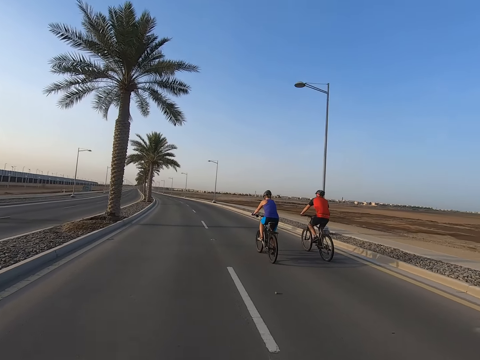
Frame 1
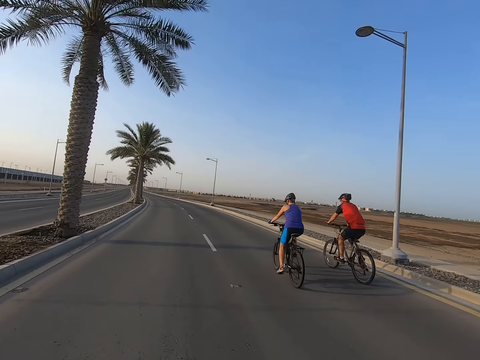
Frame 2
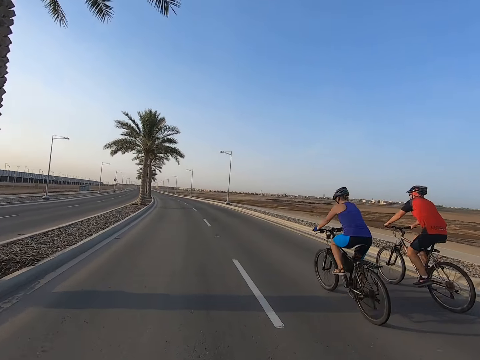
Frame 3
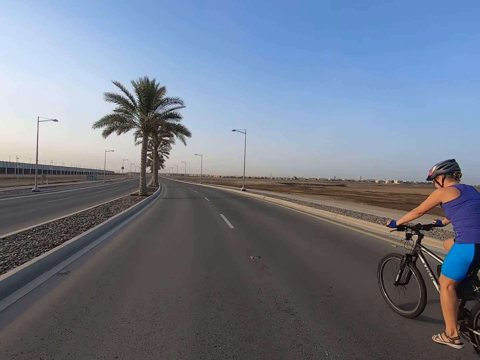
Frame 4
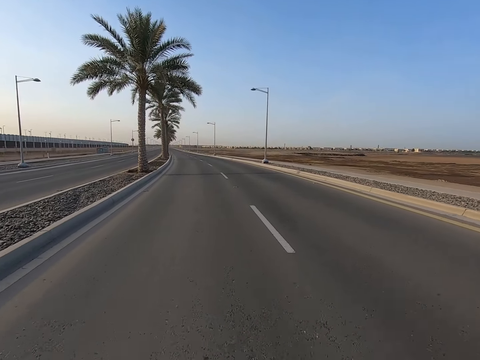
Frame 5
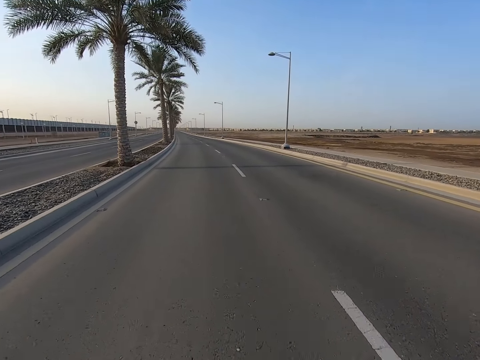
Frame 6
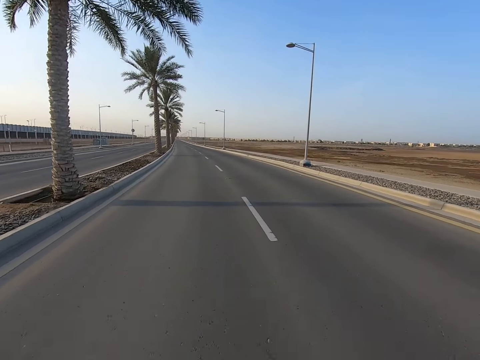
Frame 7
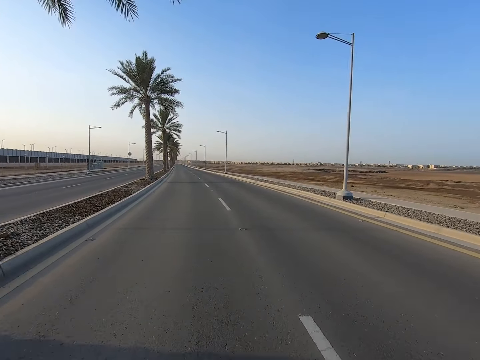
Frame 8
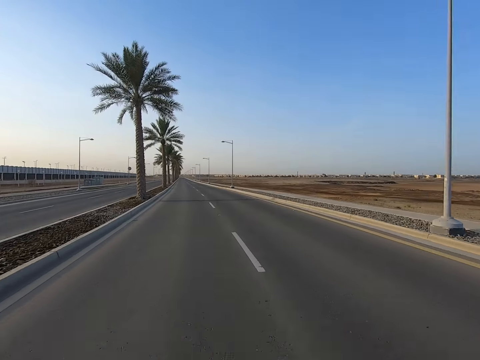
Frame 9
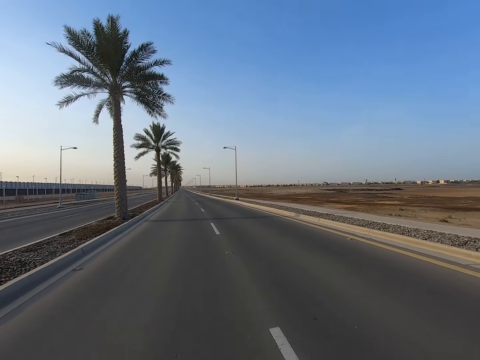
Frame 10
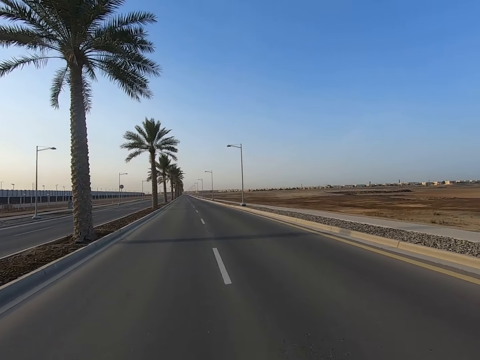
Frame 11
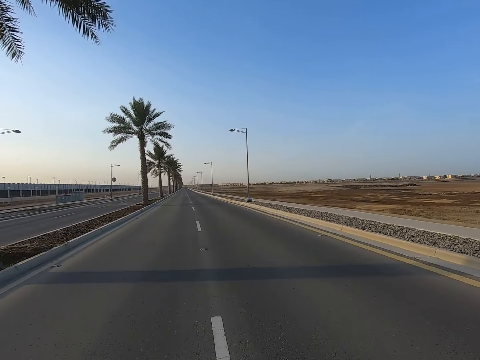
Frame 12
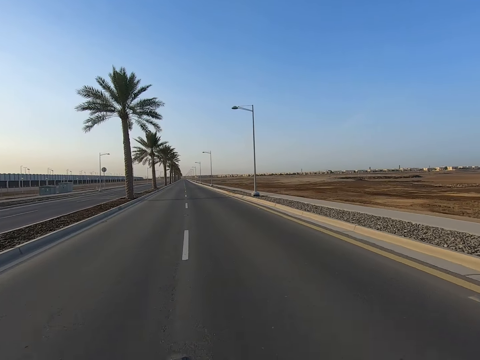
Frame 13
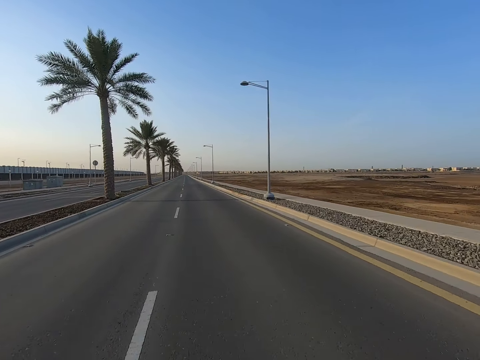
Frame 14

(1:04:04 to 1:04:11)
The camera wearer rides a bicycle on the road and passes other riders on the road.

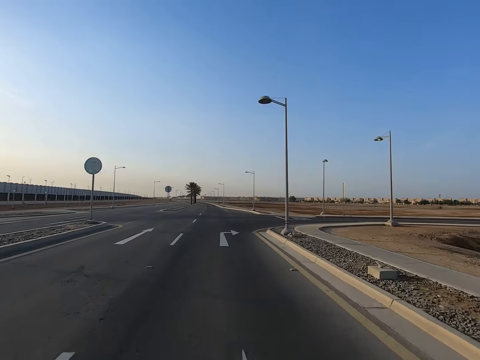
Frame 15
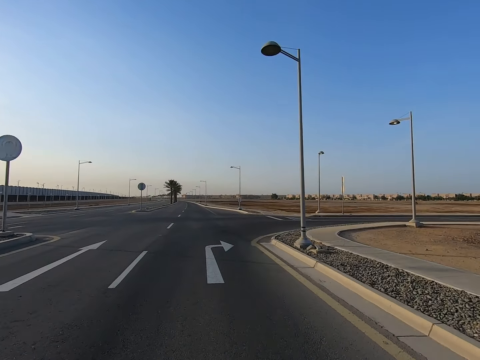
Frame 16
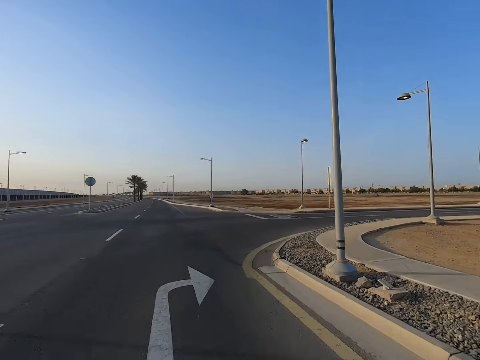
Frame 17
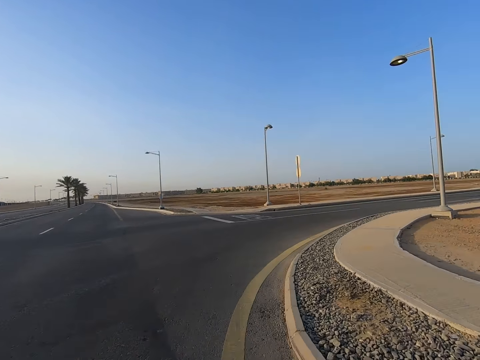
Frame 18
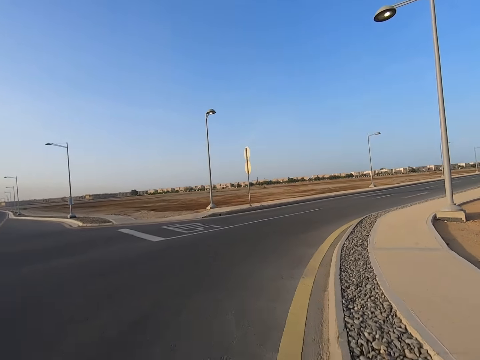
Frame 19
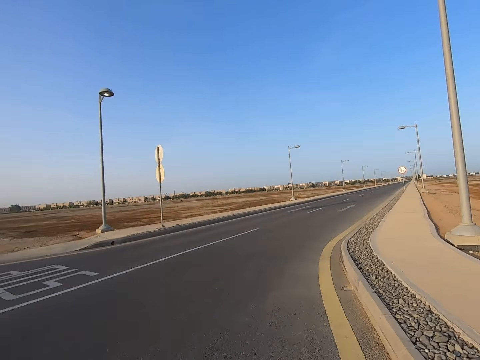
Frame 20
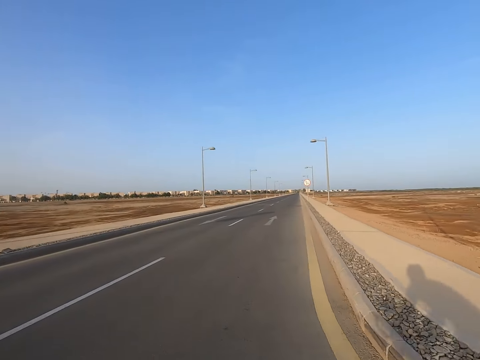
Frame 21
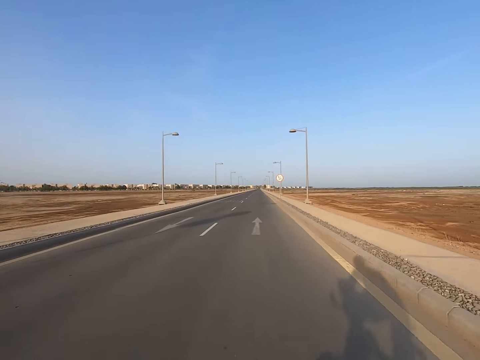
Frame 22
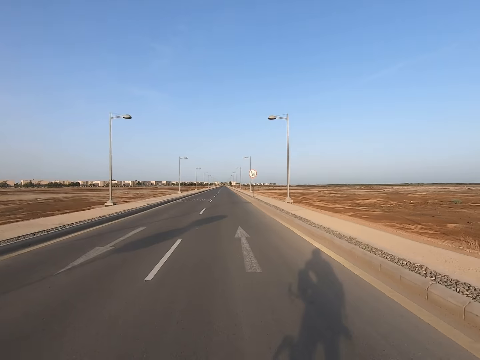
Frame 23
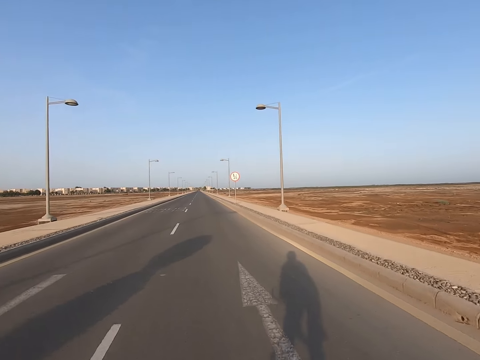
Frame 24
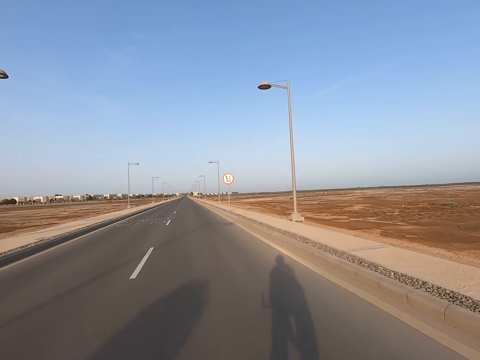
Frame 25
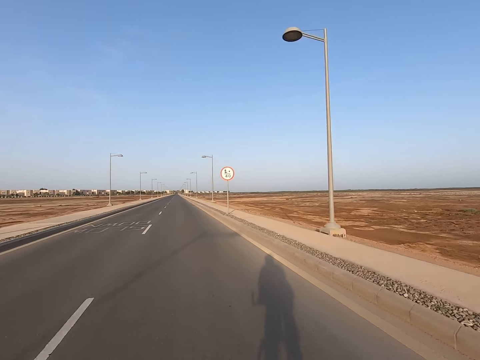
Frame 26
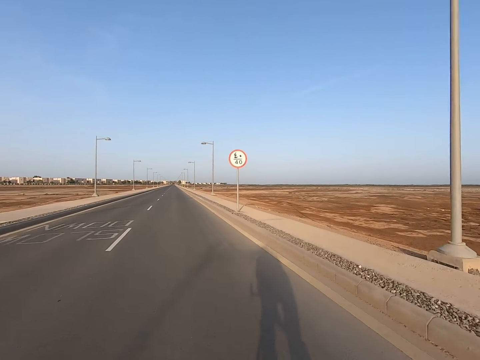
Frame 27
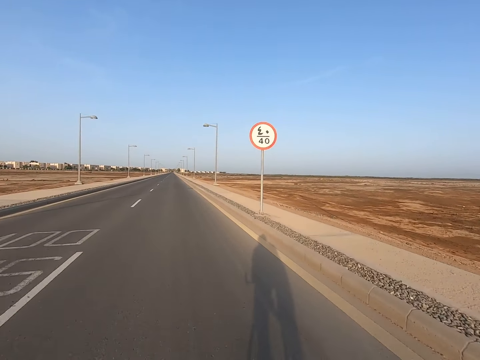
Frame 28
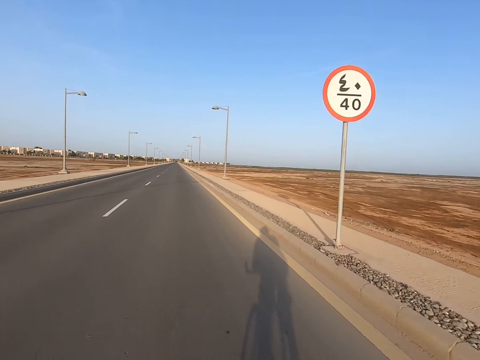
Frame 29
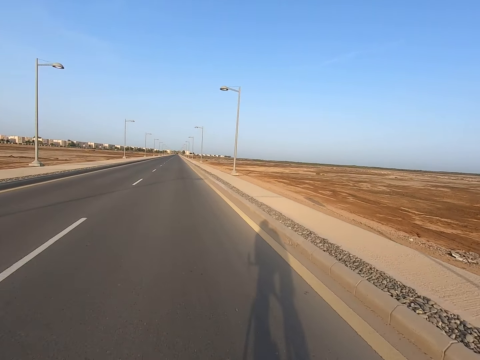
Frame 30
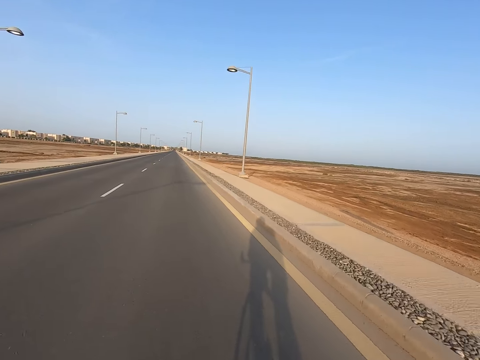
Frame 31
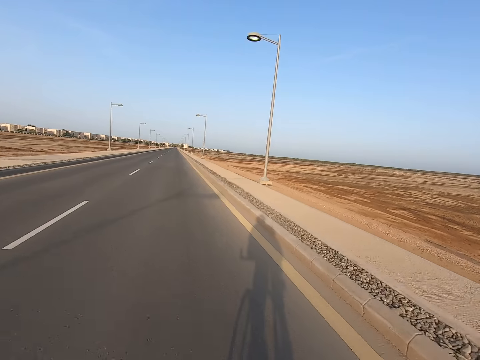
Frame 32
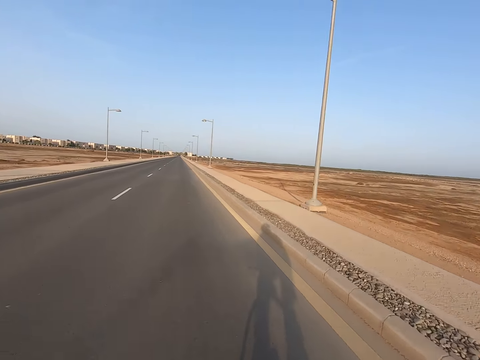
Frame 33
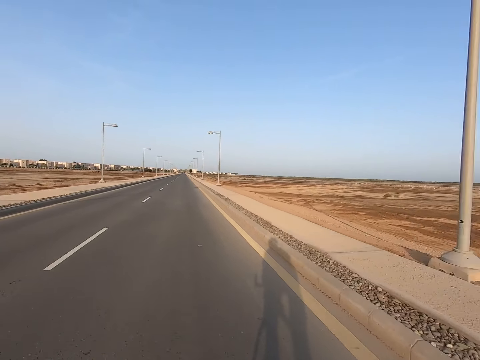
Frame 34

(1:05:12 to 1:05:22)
The camera wearer turns right. They cycle along the tarmac road.

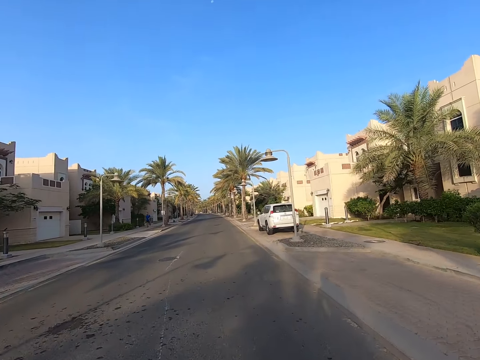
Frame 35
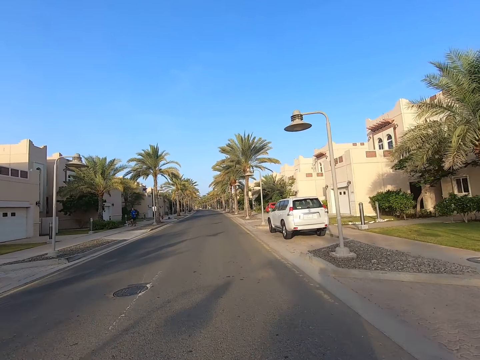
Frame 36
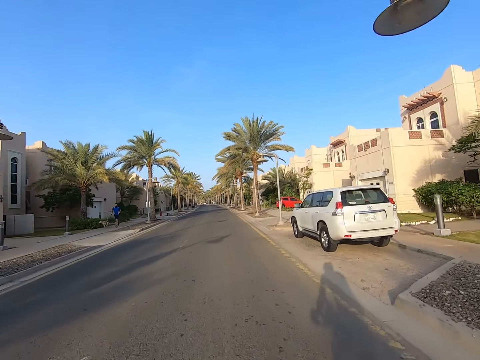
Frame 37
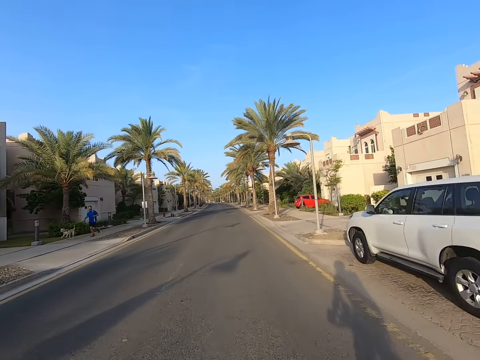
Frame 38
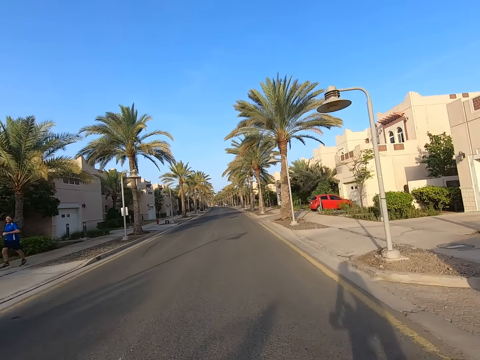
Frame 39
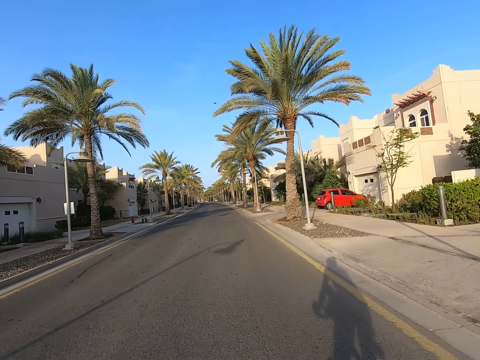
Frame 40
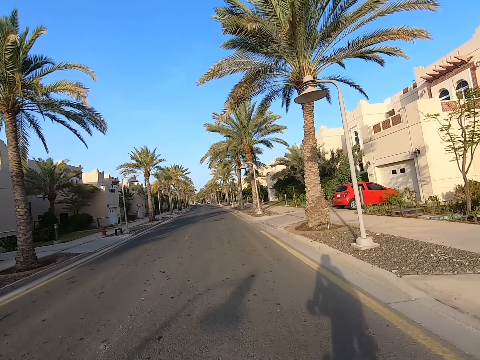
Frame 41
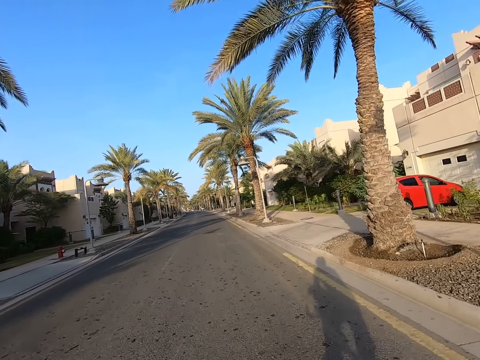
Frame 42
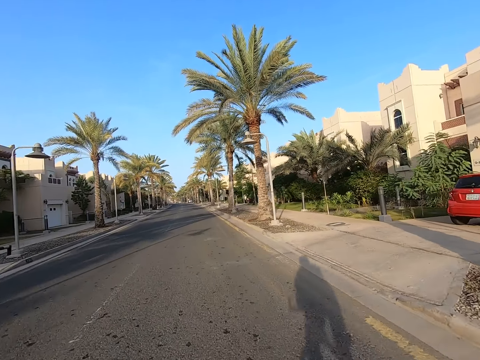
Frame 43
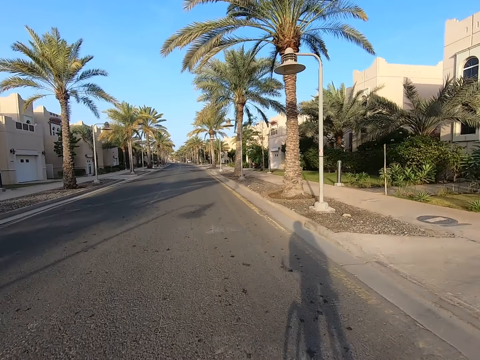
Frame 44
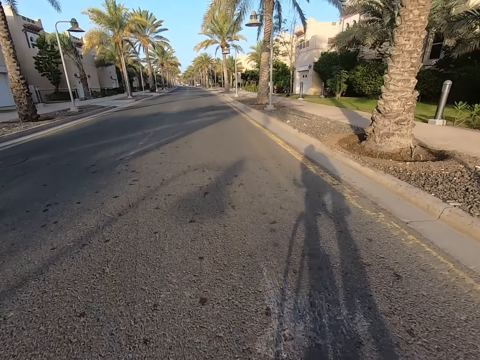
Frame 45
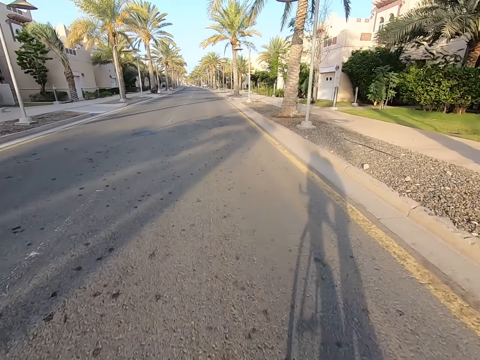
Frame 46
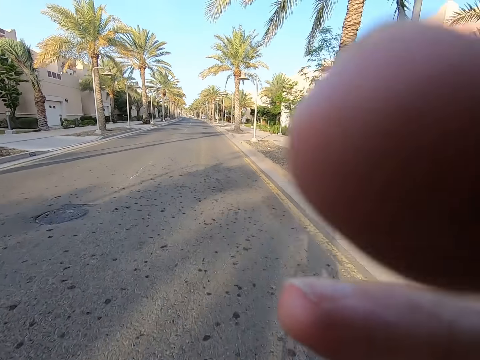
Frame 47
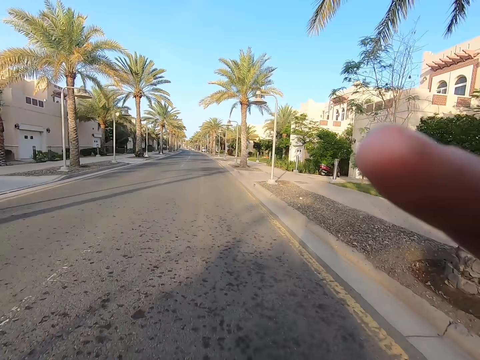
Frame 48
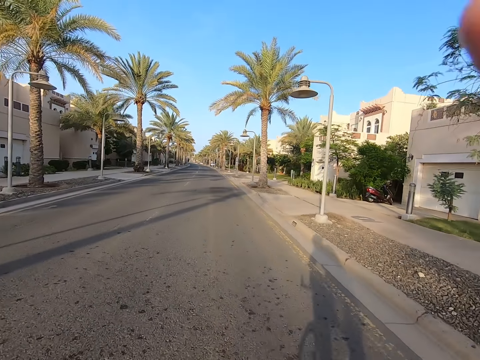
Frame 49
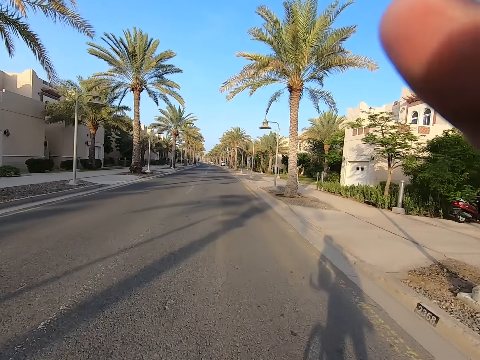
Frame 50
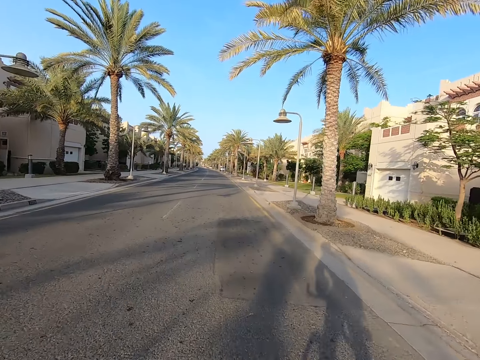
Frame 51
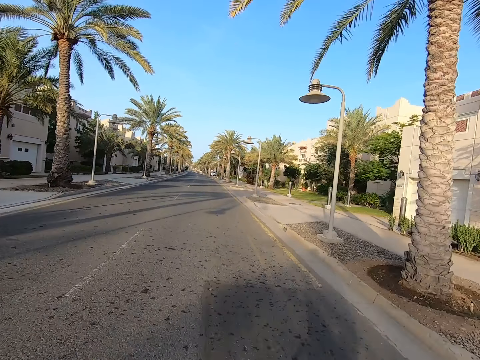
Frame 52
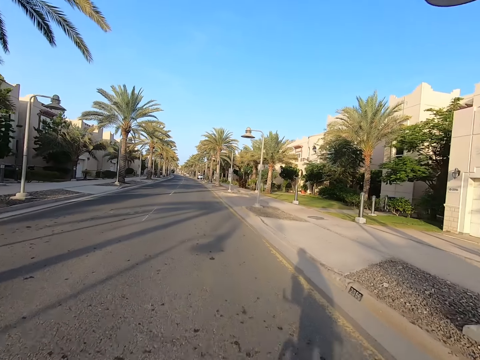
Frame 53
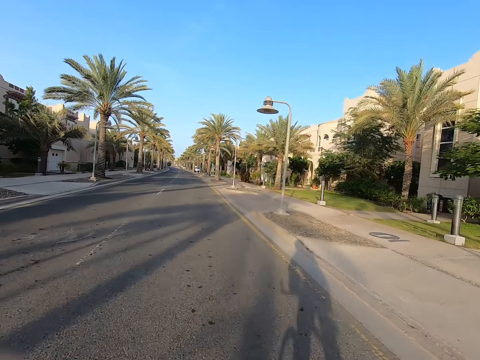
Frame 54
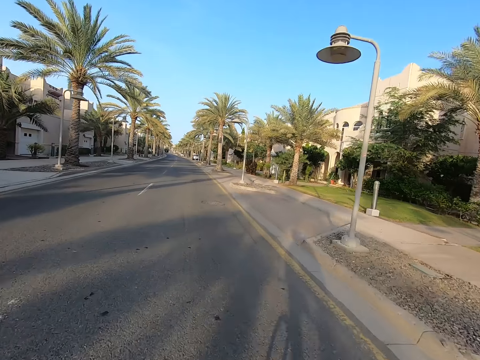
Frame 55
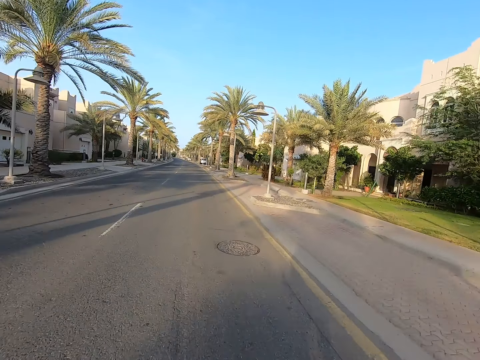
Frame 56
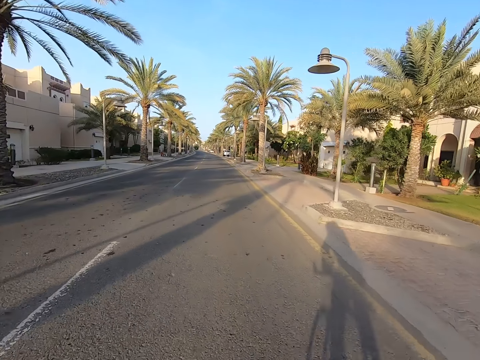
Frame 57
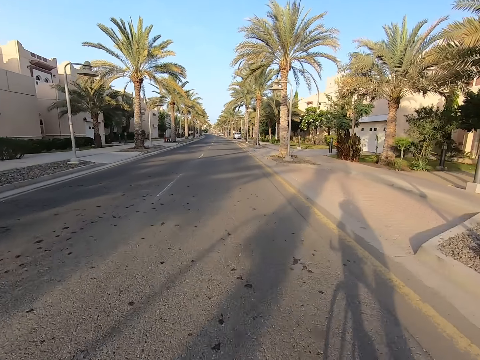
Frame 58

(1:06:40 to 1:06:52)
The camera wearer rides a bicycle on the road and points forward with the right hand. They ride the bicycle on the road and touch the face with the right hand.
